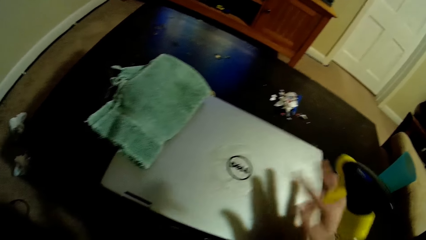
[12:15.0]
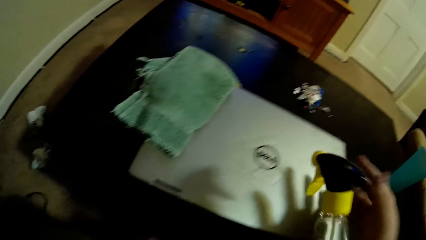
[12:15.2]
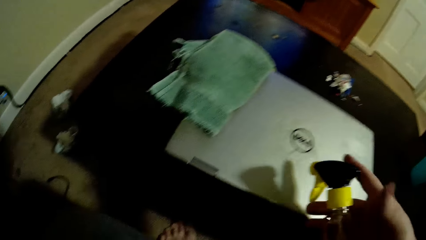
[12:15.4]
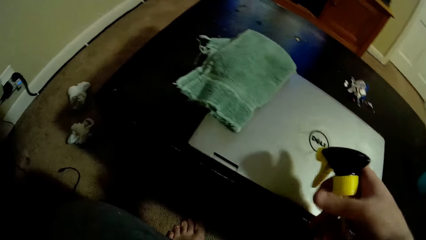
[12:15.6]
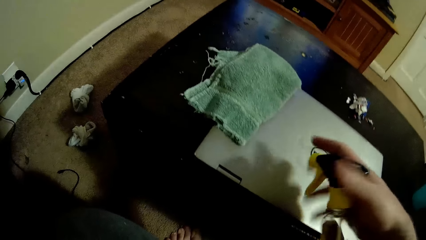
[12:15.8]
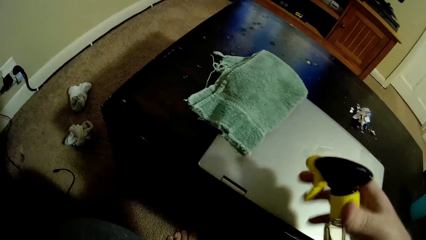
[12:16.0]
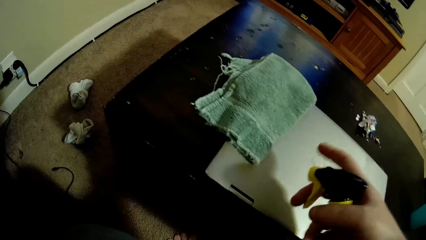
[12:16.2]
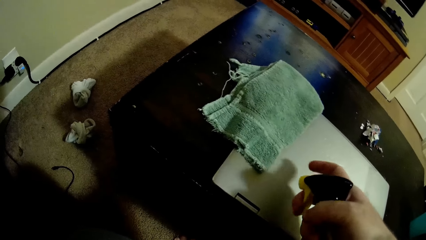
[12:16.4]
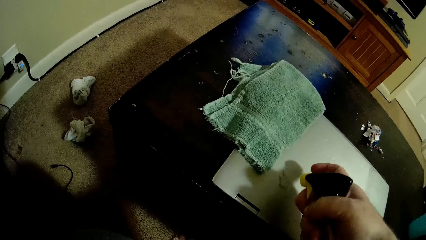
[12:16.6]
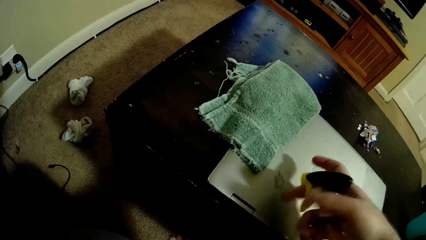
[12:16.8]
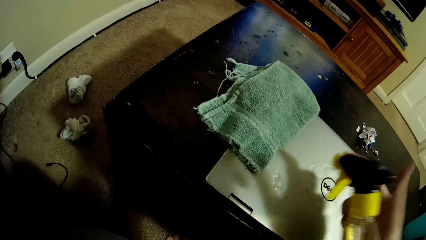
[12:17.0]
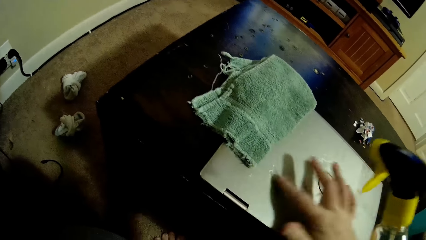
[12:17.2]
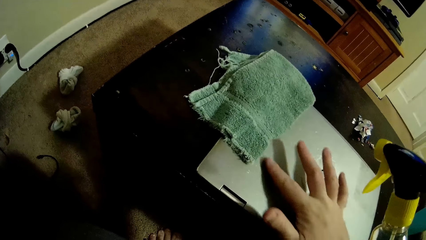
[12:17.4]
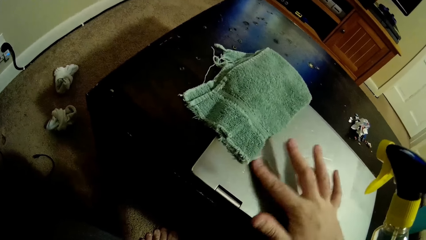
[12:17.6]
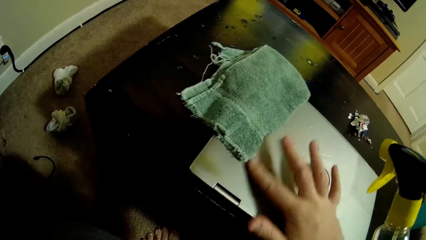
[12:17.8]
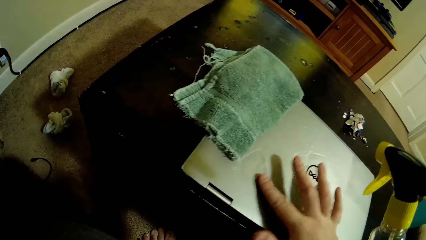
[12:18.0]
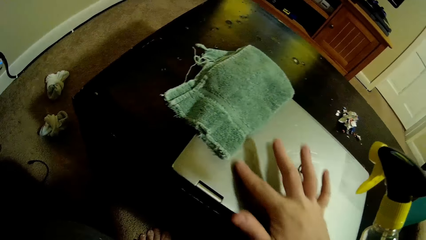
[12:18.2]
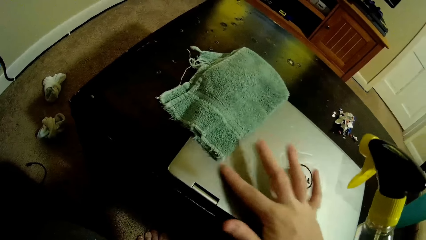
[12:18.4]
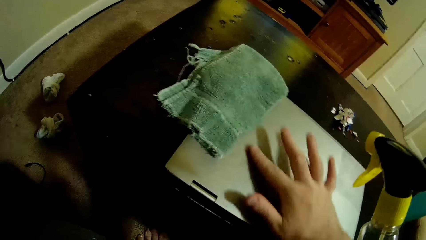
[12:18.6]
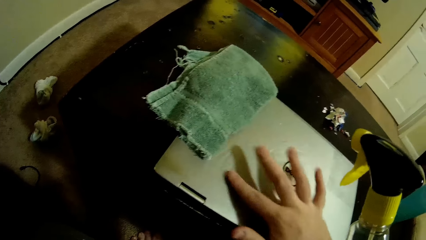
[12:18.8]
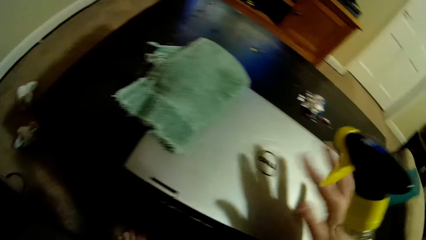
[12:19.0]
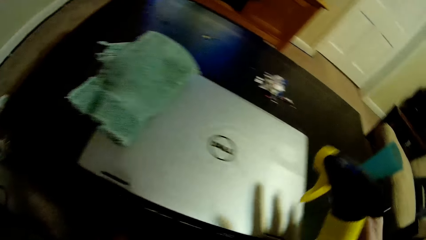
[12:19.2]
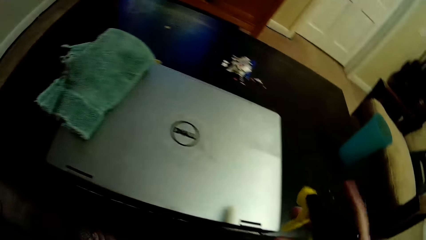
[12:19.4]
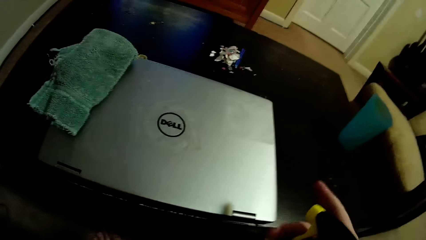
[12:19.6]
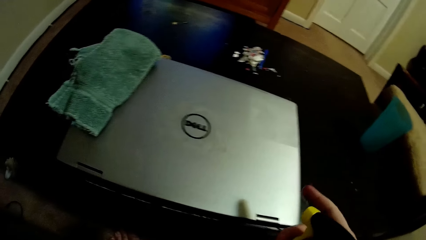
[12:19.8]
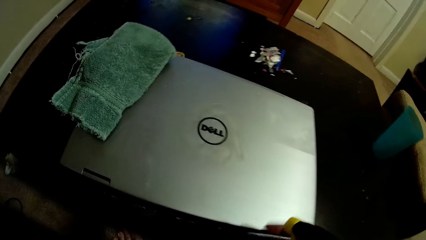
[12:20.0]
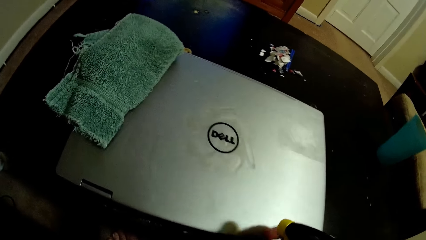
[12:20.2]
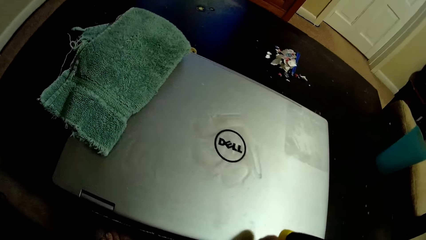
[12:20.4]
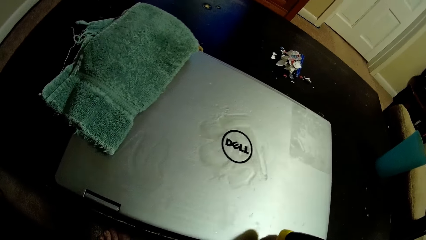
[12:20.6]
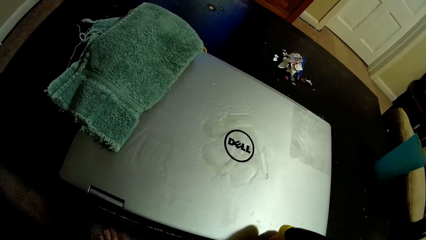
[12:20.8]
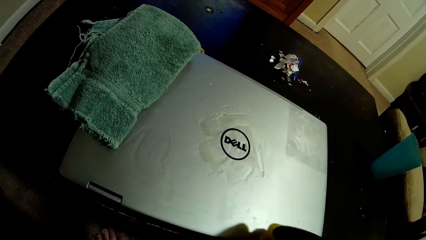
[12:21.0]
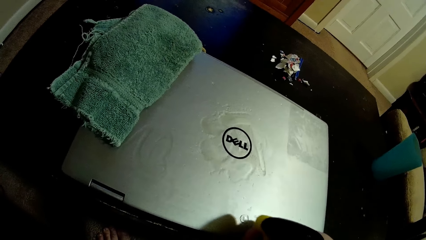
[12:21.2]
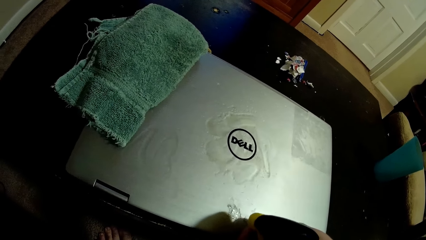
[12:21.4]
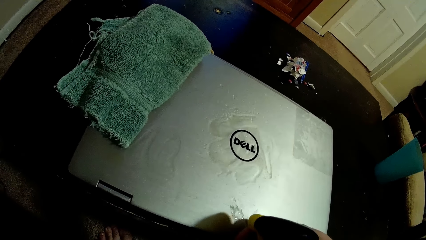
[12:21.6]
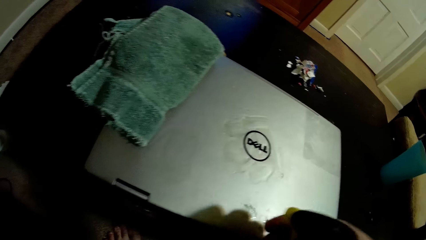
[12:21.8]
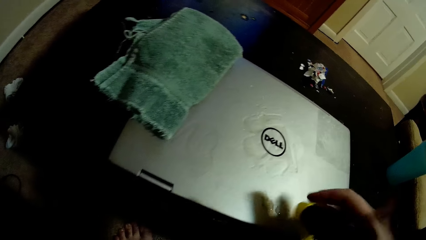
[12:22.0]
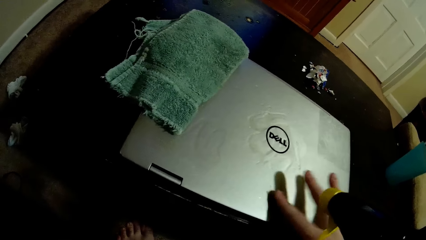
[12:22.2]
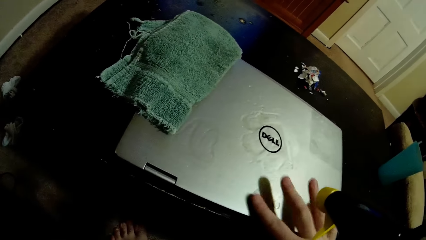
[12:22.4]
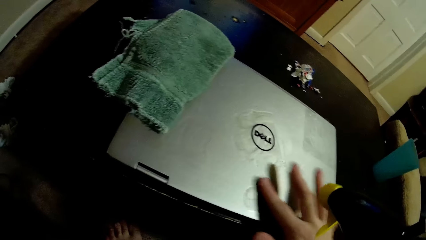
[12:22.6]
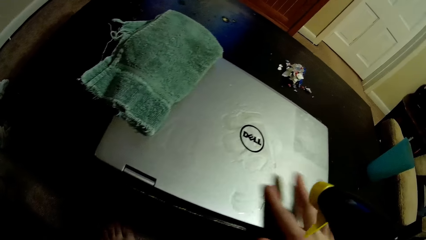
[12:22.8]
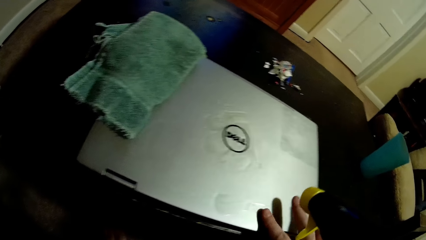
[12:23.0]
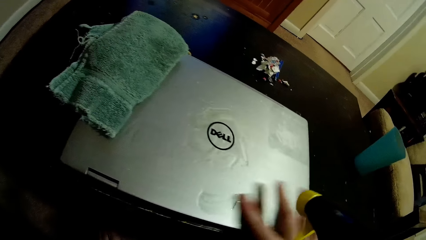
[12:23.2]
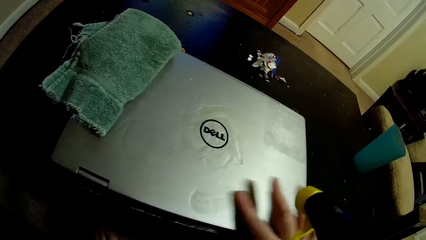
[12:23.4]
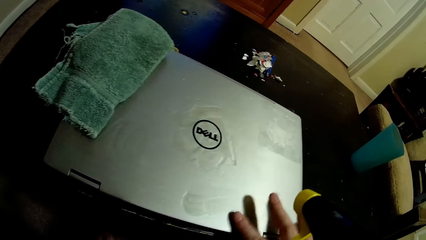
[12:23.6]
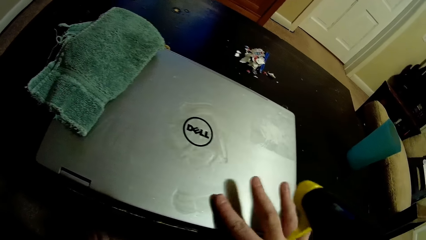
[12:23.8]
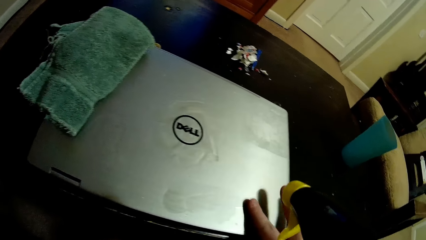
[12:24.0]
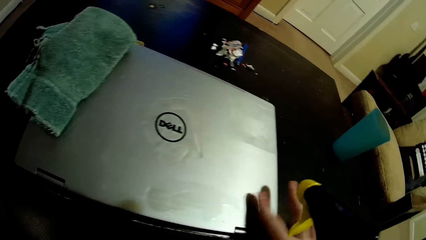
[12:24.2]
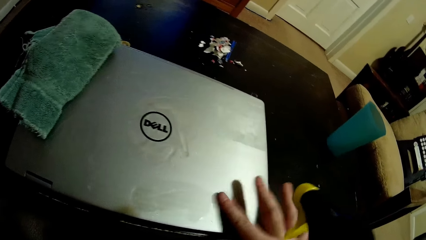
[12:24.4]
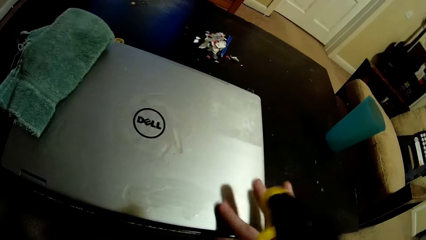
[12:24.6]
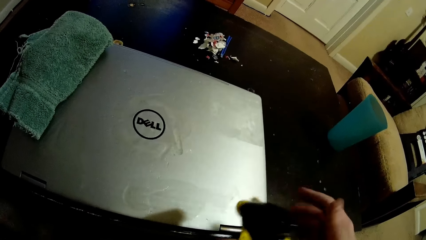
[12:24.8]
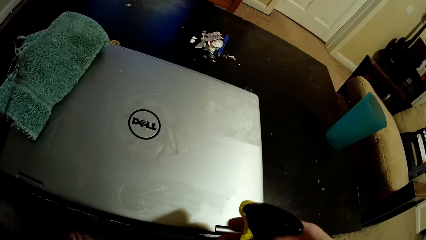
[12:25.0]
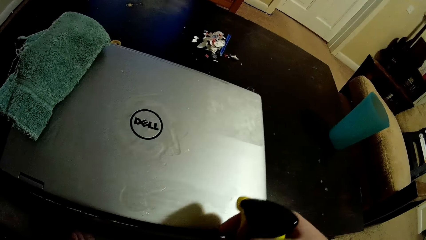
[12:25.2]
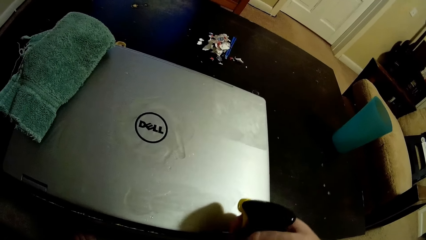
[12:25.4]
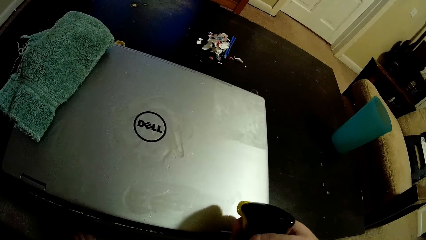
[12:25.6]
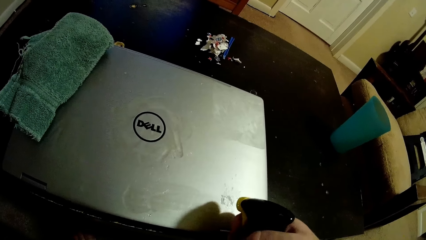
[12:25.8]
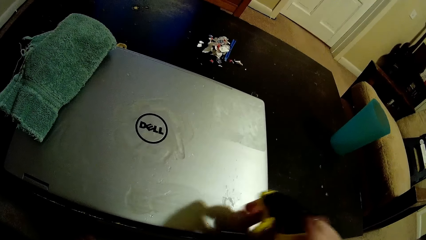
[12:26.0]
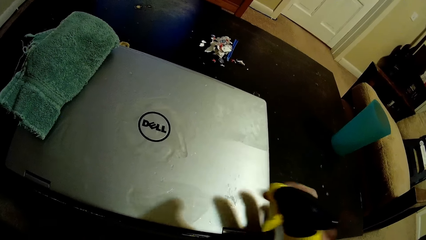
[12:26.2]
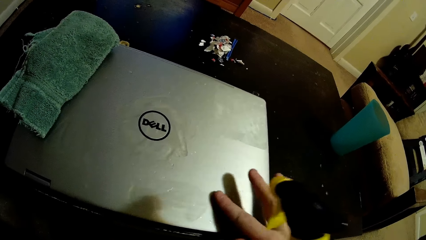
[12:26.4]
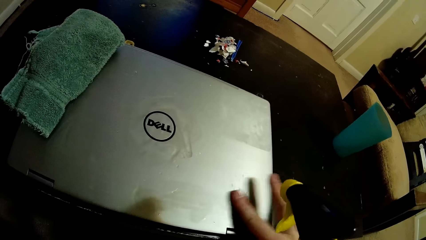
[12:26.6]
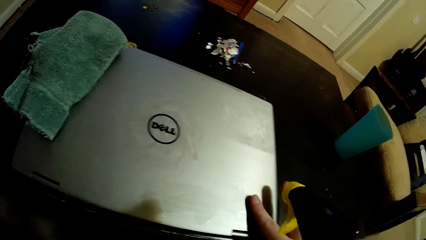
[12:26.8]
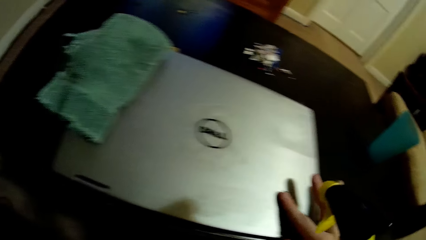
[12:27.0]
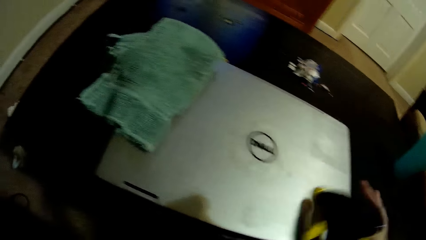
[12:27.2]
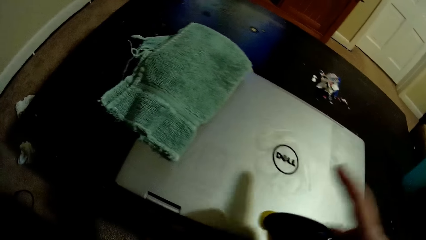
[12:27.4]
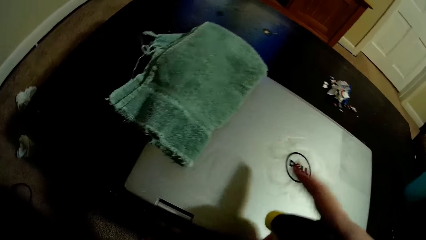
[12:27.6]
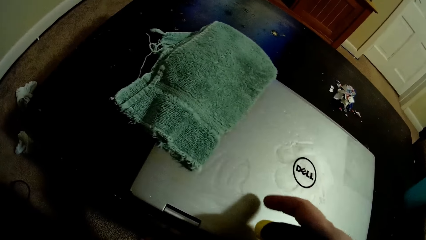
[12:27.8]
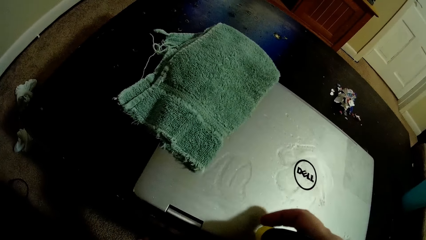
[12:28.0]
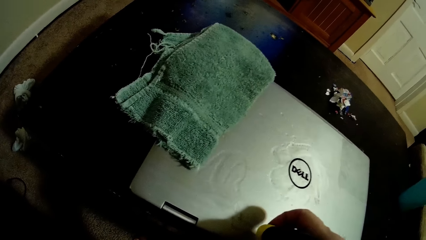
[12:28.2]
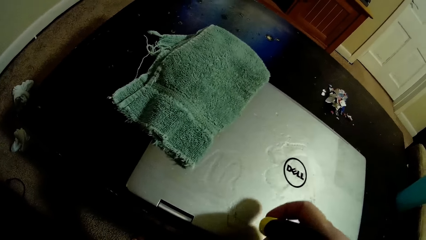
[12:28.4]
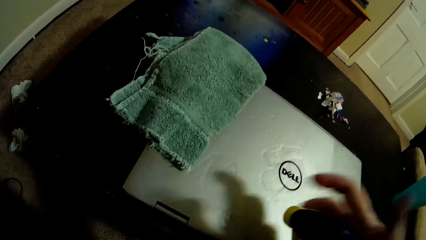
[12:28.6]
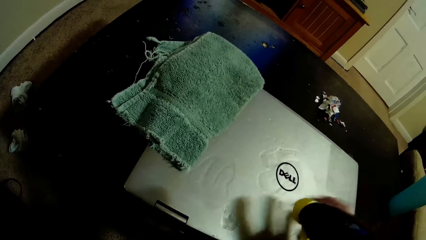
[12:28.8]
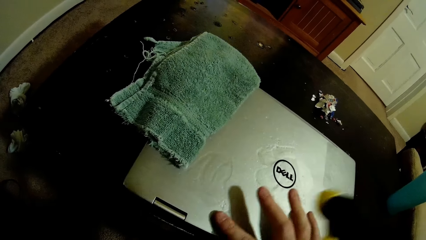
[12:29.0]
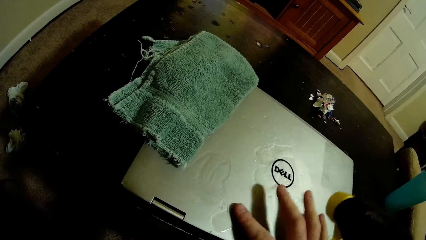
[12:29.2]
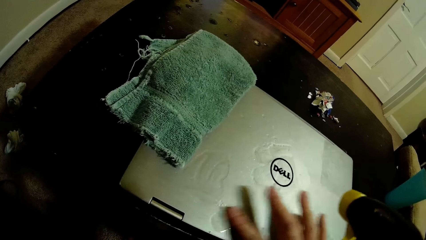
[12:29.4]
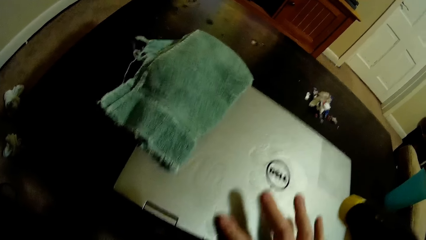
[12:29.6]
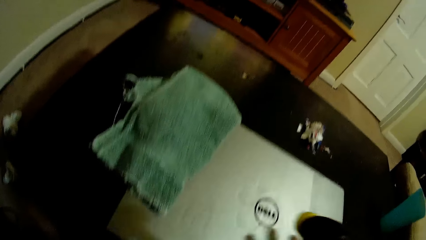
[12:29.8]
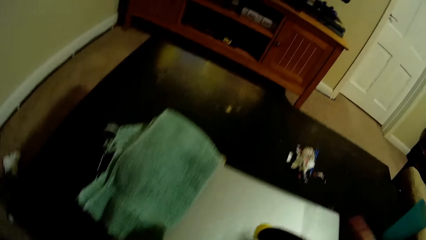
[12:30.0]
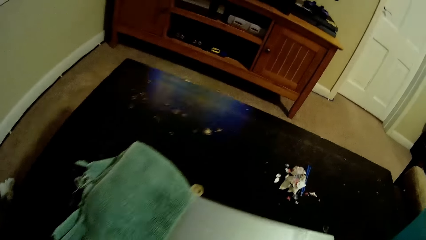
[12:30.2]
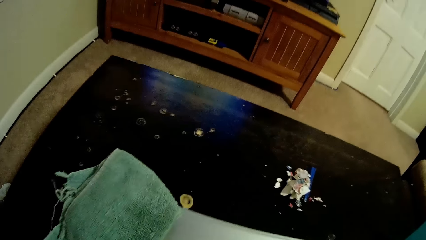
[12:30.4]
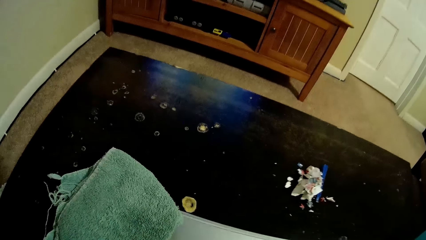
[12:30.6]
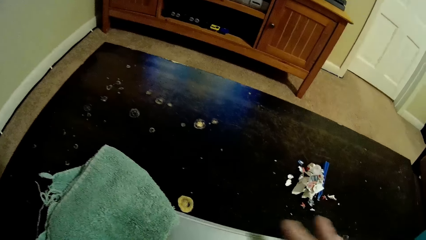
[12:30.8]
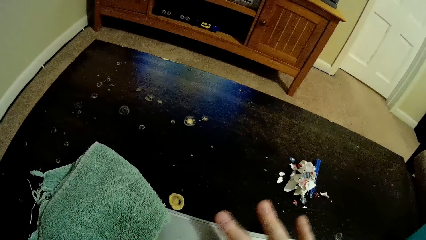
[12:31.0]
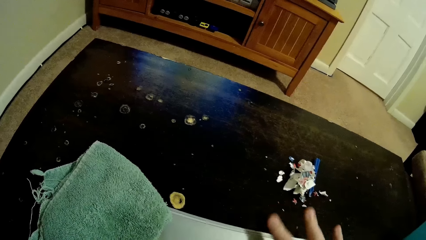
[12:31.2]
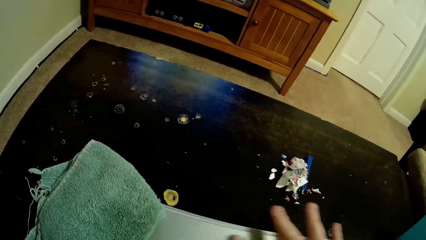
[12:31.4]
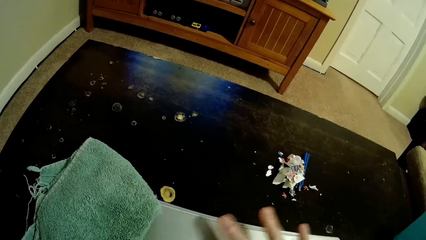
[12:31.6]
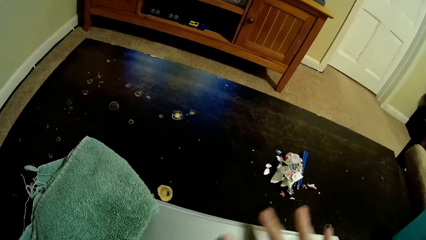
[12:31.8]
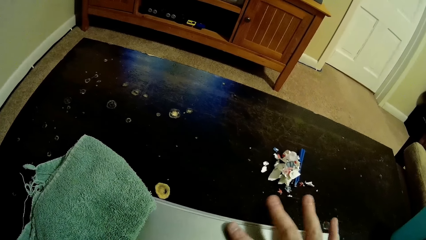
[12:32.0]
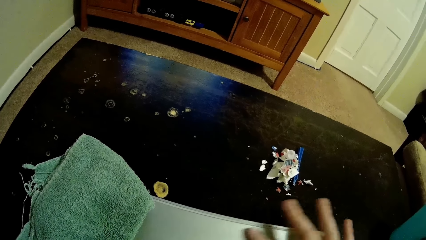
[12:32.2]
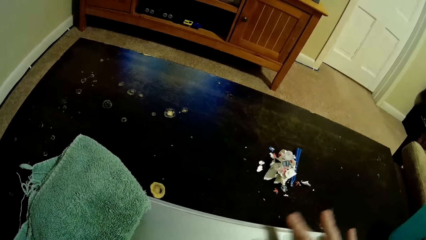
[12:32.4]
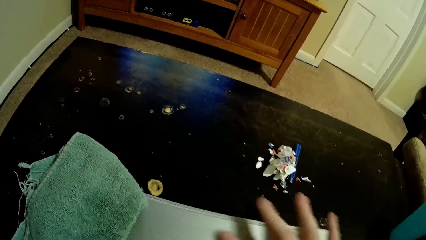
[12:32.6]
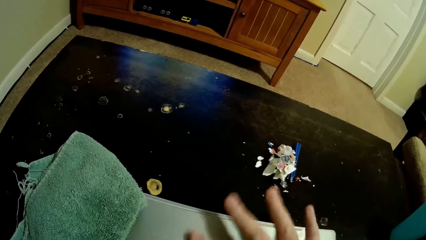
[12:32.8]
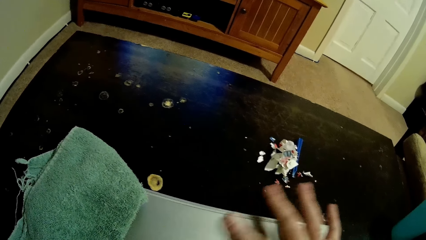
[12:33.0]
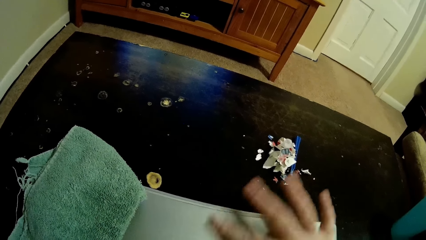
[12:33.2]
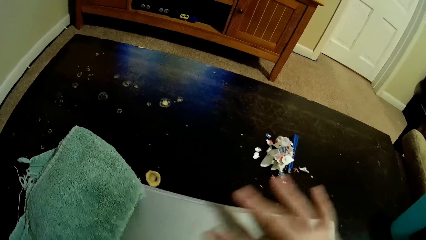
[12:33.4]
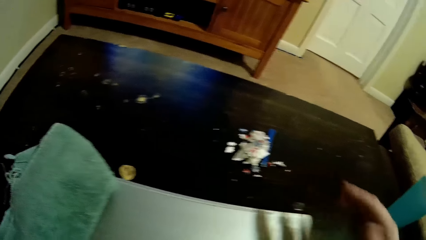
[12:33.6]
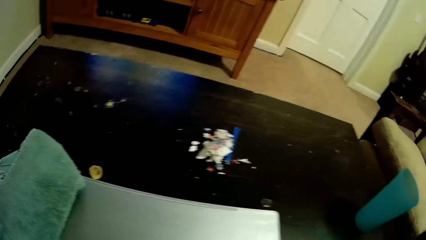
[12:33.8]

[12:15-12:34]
The camera wearer sprays the liquid on top of the laptop. He spreads the liquid with the finger. He rubs his hand on the laptop. He sprays the liquid on top of the laptop. He spreads the liquid with the finger. He rubs his hand on the laptop. He sprays the liquid on top of the laptop. He spreads the liquid with the finger. He sprays the liquid on top of the laptop. He spreads the liquid with the finger.
